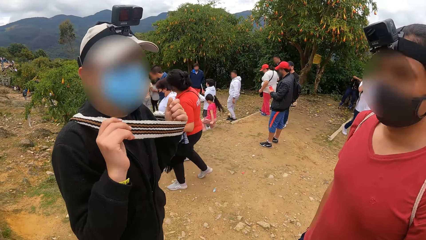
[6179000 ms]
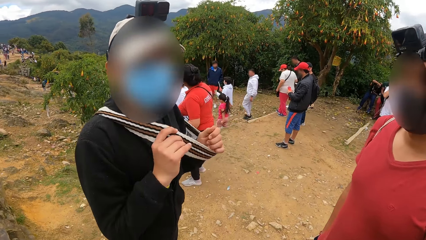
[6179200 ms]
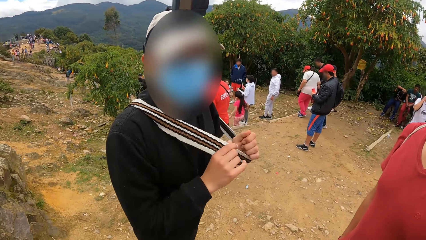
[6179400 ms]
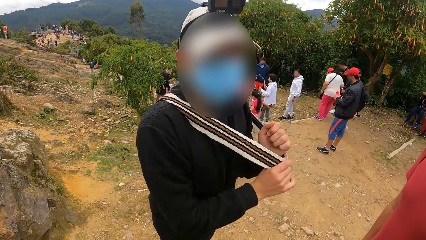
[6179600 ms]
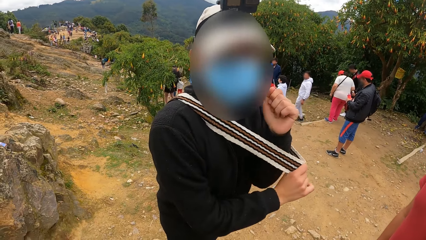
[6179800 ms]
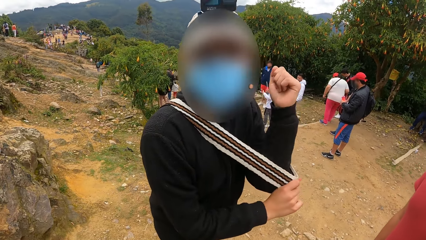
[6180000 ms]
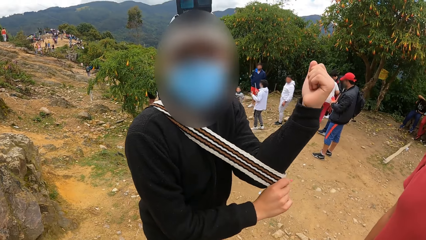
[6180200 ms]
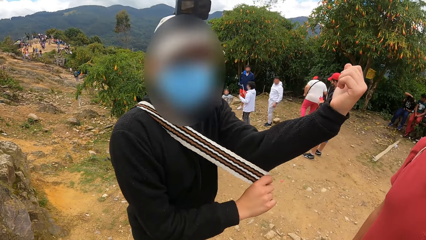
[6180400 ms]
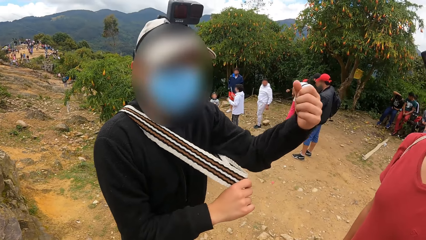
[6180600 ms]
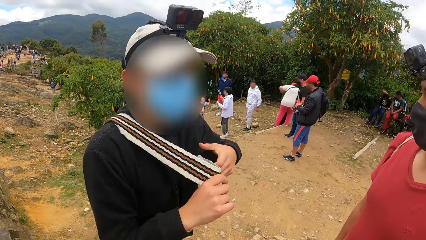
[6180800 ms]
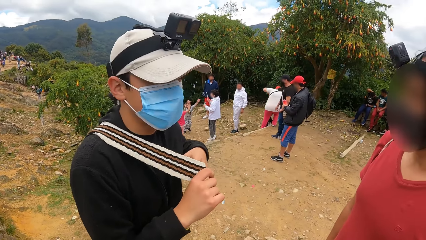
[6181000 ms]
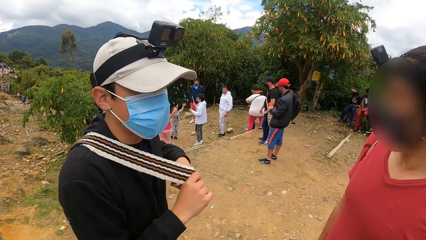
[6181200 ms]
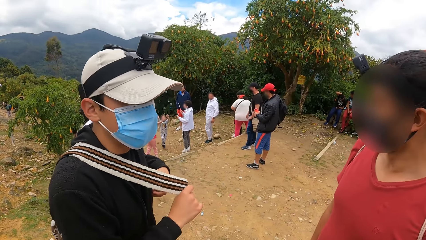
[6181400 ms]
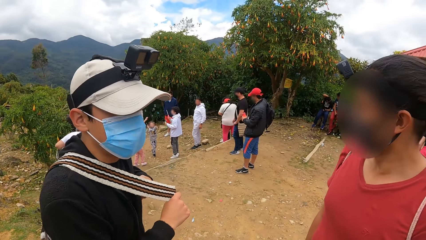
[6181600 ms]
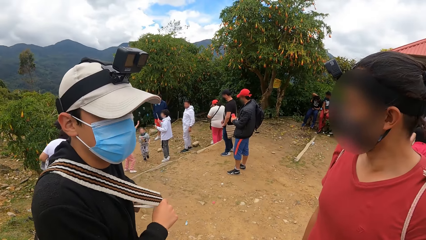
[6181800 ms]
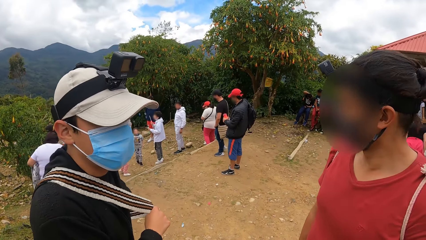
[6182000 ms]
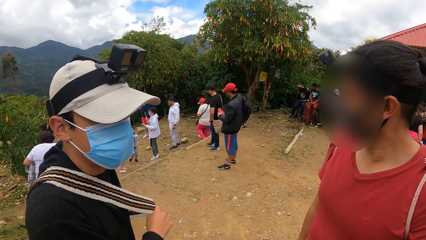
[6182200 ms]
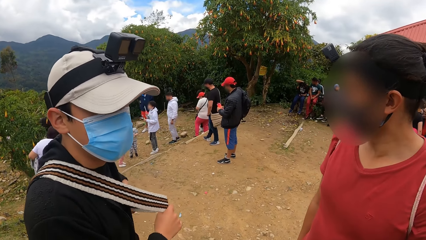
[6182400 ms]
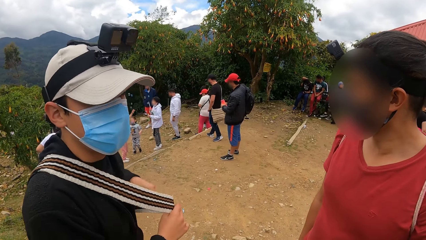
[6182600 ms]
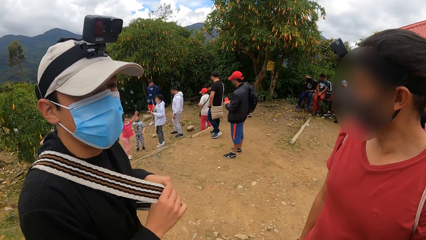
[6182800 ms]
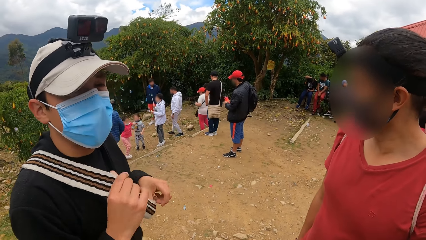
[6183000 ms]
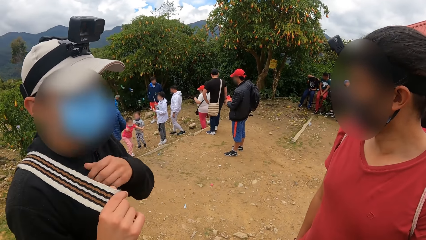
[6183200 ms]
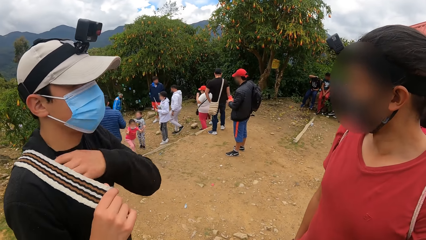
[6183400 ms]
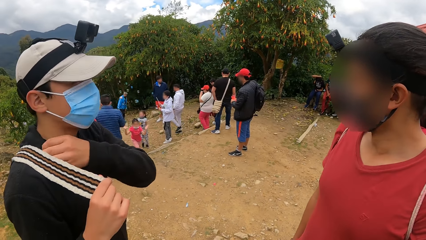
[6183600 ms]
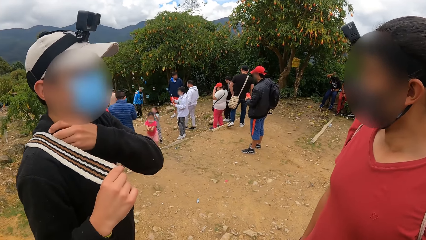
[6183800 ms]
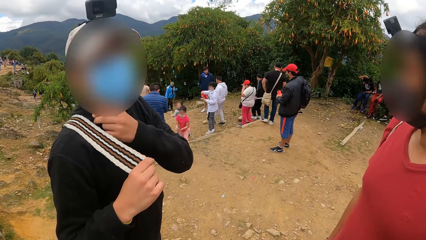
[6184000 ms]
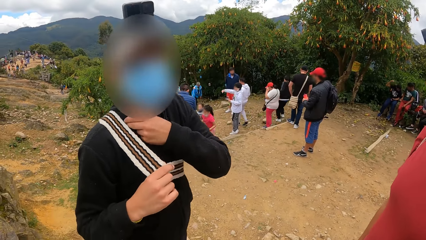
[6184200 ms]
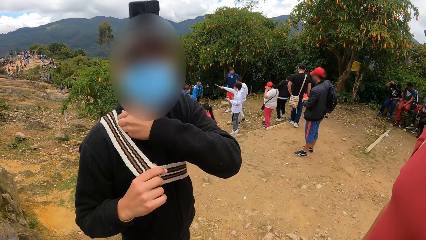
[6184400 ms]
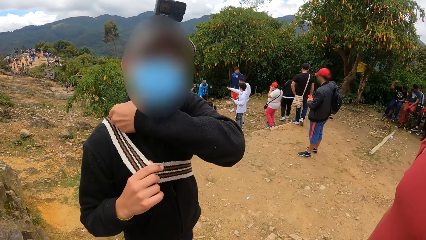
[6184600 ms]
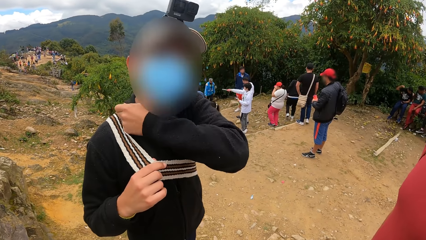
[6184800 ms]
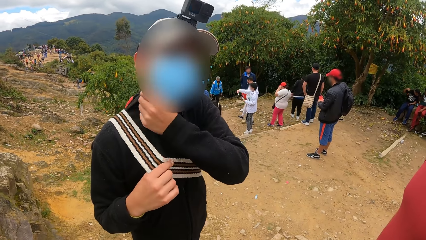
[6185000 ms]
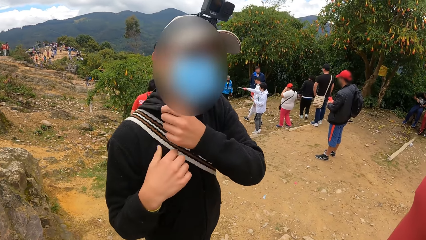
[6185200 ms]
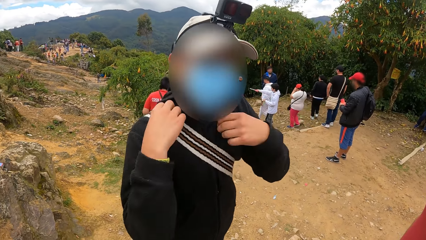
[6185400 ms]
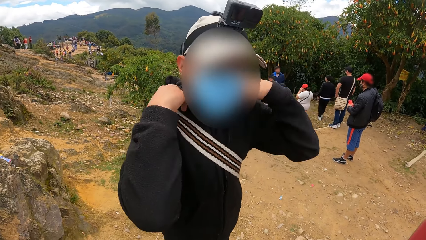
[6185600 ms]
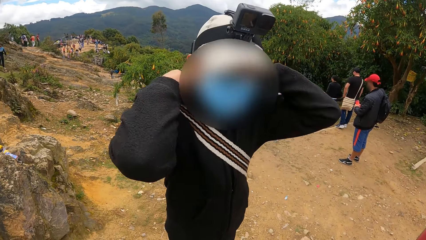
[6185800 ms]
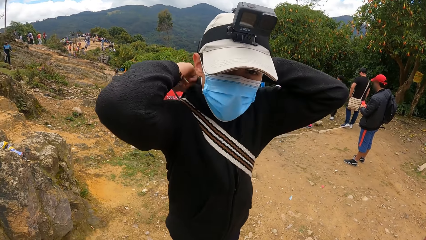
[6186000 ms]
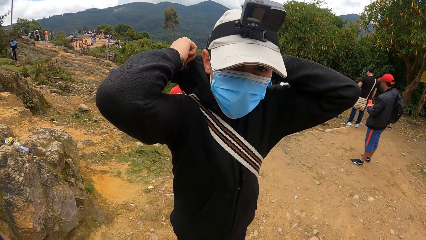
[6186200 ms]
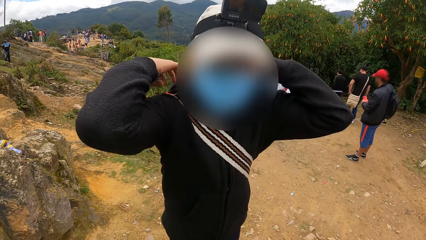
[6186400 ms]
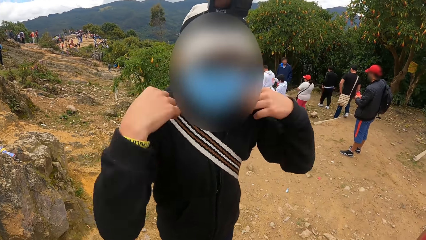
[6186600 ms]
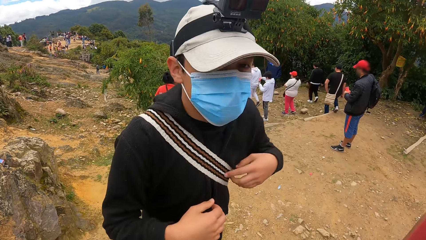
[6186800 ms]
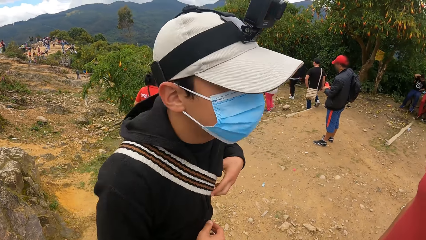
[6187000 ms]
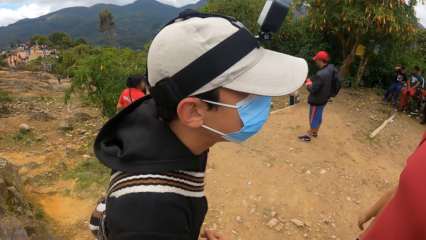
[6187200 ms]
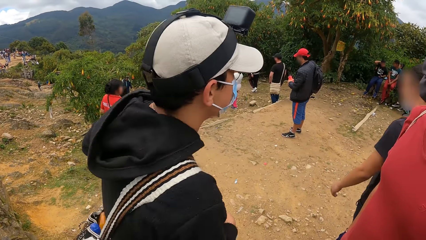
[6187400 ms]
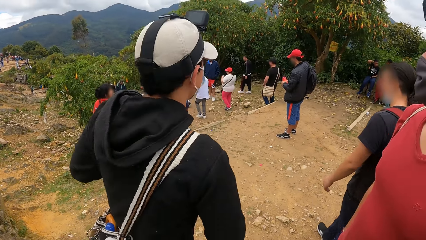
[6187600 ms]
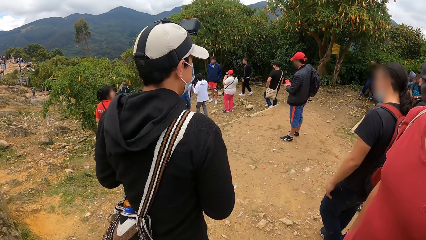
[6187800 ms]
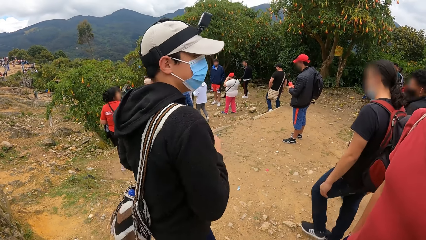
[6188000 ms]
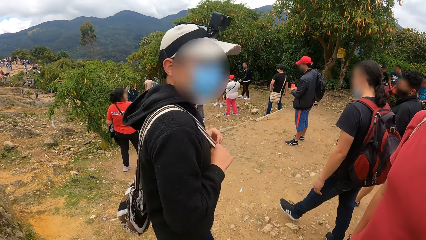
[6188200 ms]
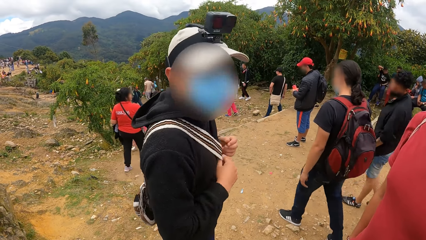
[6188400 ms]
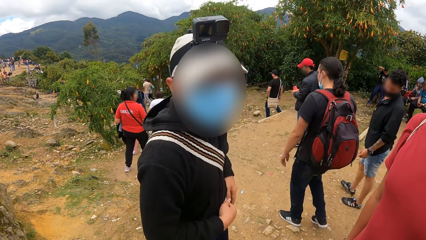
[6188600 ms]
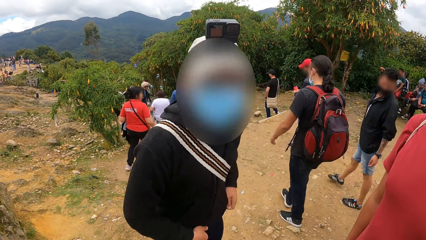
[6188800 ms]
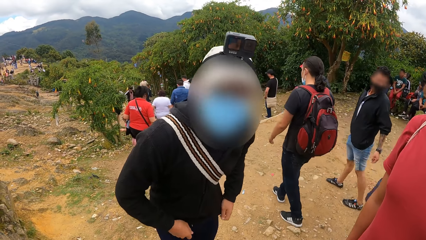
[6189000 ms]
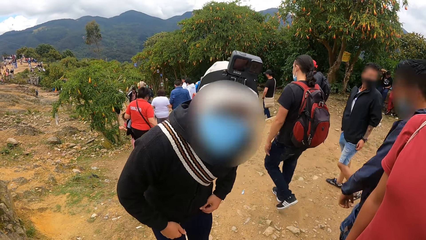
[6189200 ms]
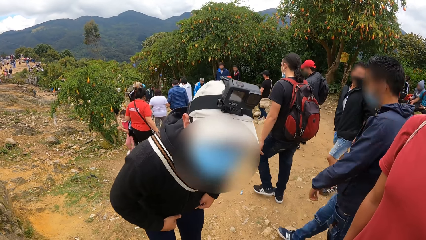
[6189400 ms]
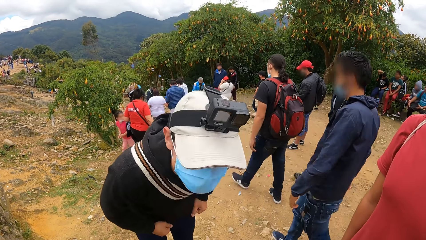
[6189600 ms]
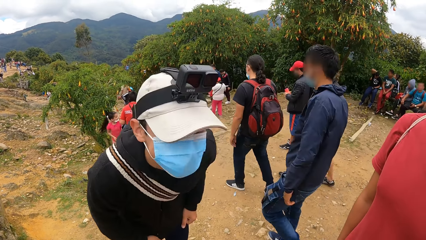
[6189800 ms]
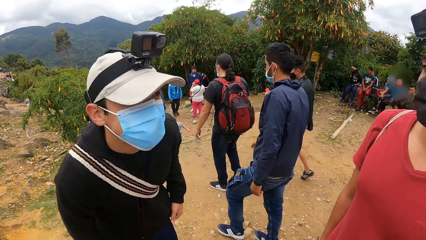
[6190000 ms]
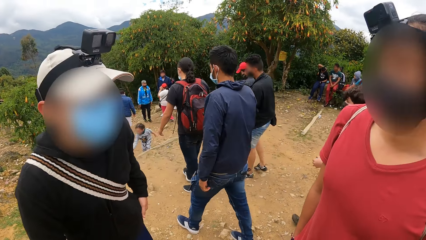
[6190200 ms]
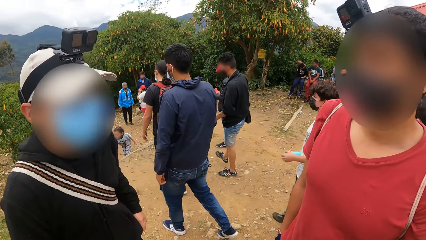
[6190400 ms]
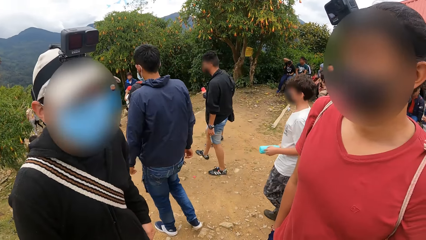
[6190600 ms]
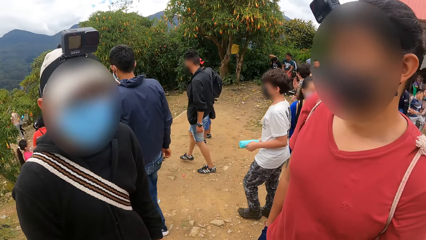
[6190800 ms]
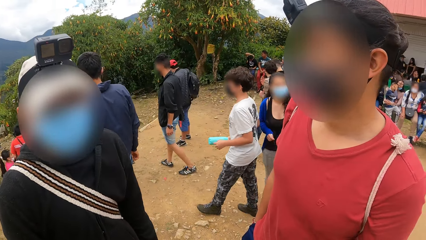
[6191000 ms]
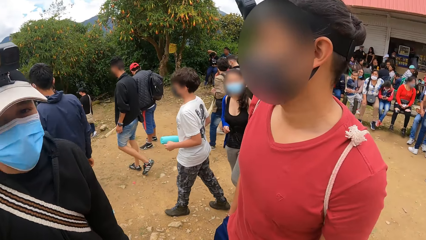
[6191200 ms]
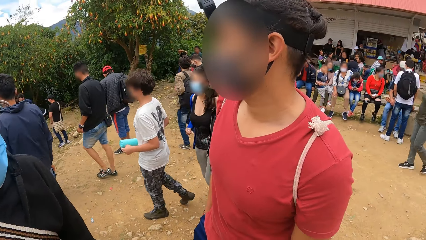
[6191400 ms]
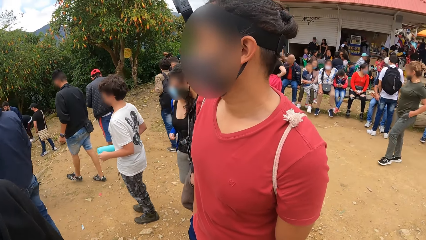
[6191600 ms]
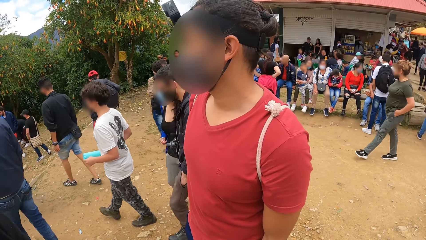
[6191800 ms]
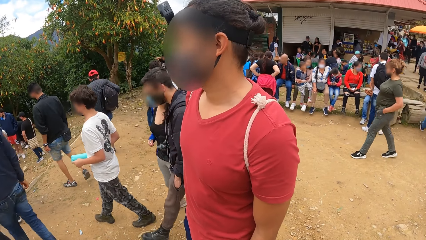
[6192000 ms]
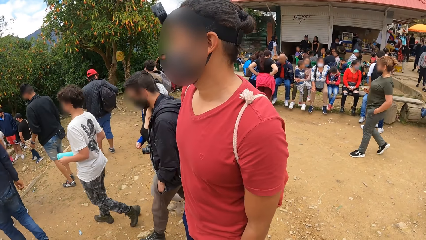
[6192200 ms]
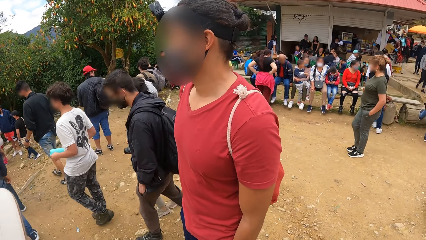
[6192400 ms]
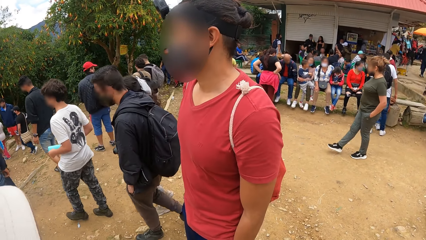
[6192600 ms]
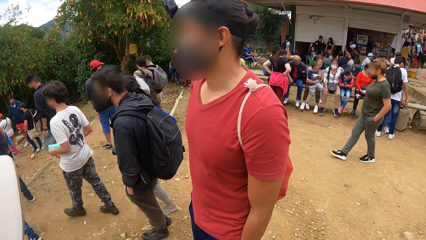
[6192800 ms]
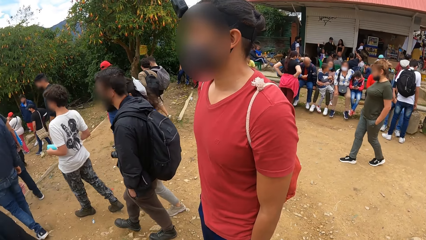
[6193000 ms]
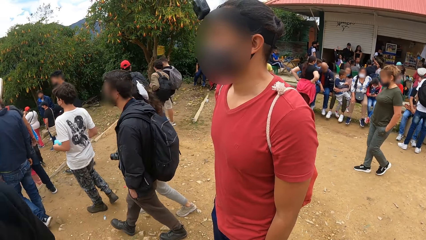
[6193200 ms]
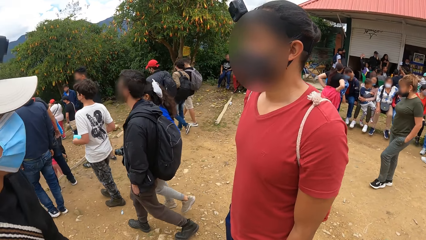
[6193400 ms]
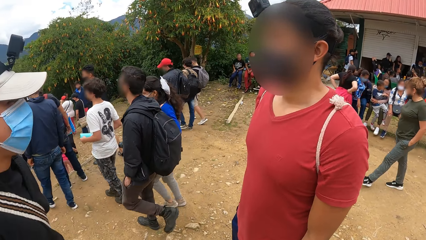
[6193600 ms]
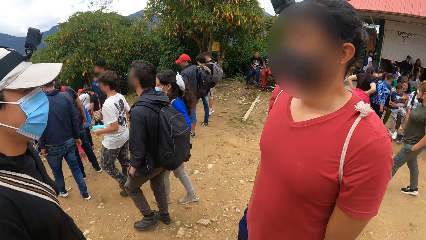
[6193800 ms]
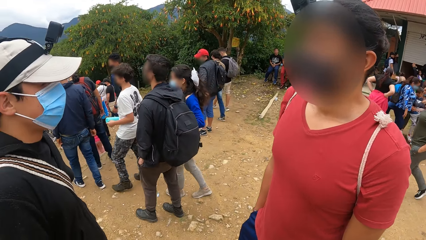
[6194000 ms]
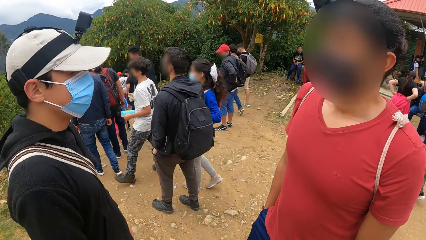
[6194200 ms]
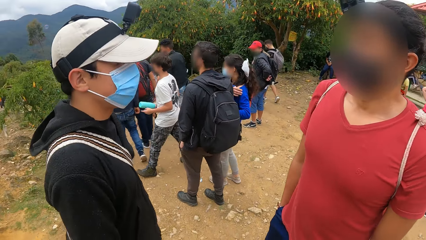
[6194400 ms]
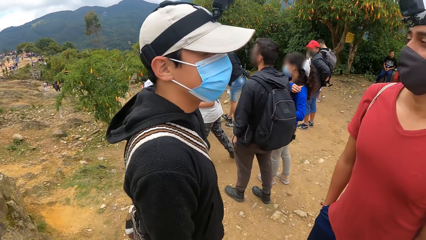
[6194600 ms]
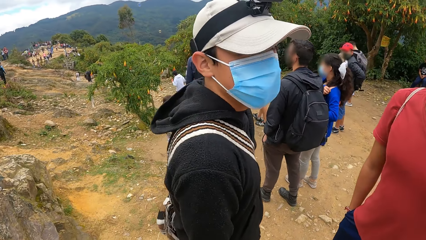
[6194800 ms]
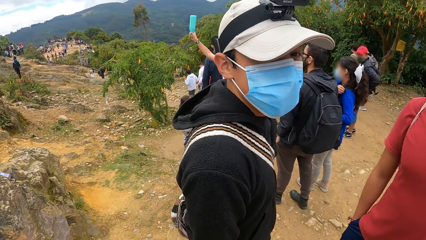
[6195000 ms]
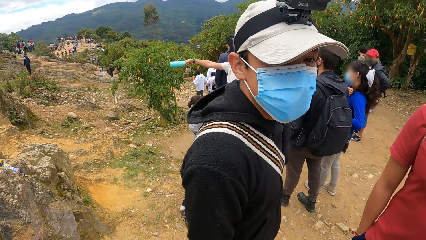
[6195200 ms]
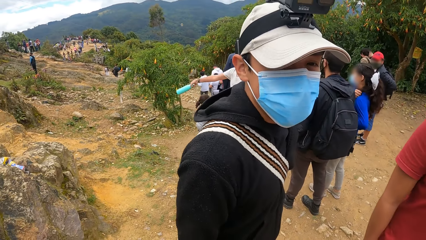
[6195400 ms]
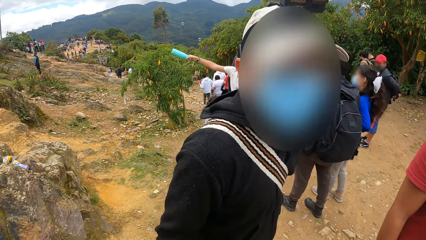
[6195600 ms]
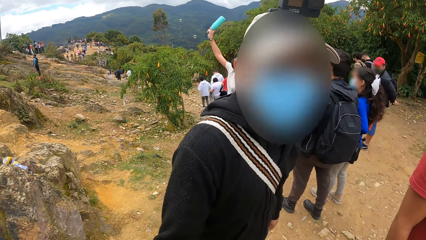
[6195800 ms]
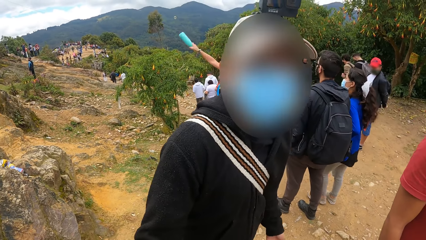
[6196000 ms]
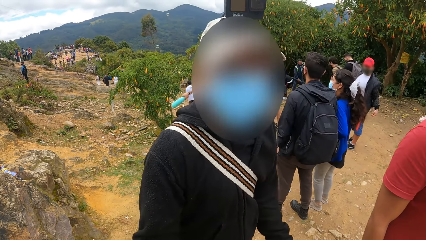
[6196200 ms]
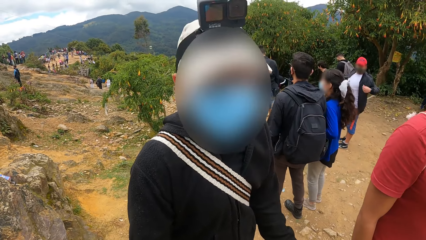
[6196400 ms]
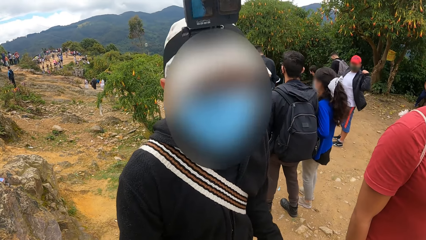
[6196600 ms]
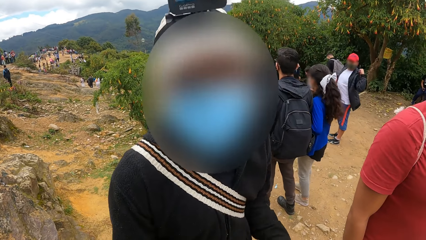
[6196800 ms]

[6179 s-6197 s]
The camera wearer talks to a man, another man and a third man. The second man wears the bag. The first man stands. The second man arranges his cloth and pulls the hood. He moves. The first man stands. The camera wearer talks to the three men.
